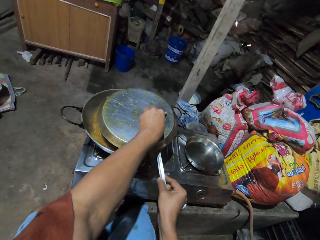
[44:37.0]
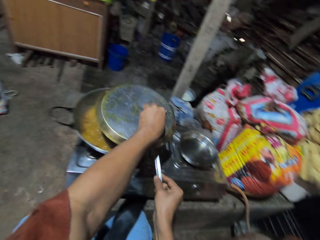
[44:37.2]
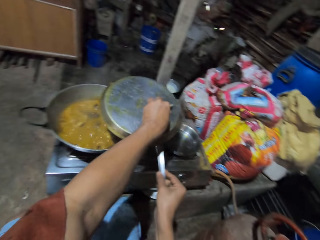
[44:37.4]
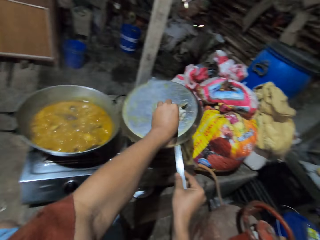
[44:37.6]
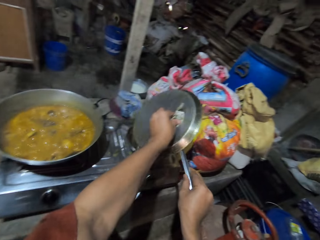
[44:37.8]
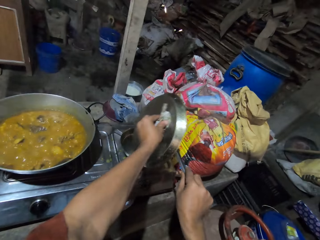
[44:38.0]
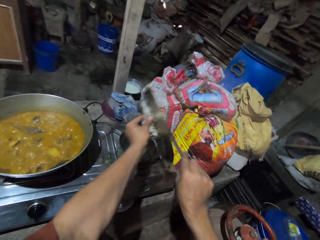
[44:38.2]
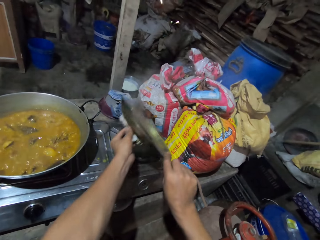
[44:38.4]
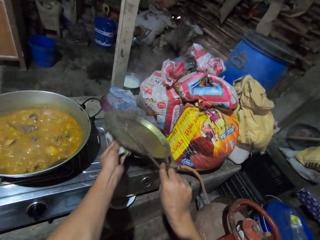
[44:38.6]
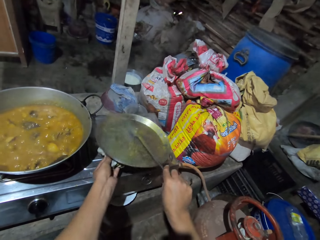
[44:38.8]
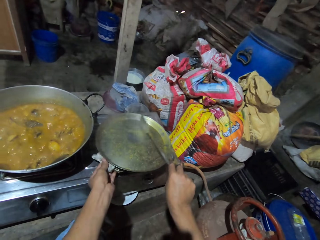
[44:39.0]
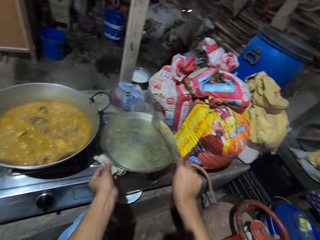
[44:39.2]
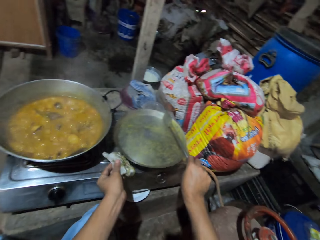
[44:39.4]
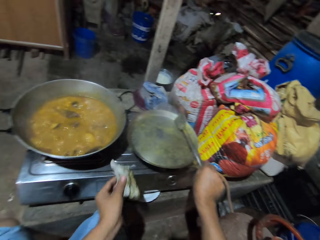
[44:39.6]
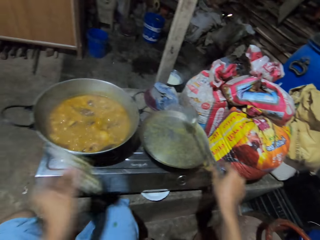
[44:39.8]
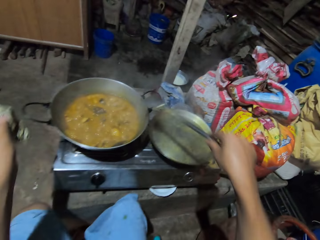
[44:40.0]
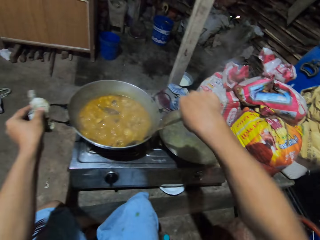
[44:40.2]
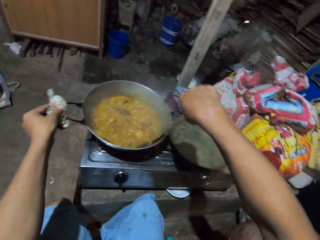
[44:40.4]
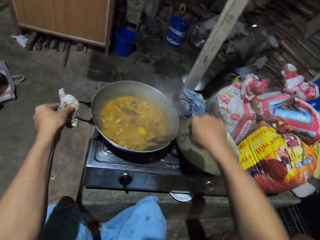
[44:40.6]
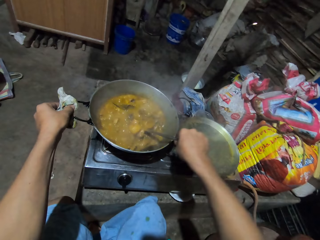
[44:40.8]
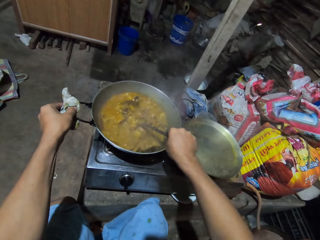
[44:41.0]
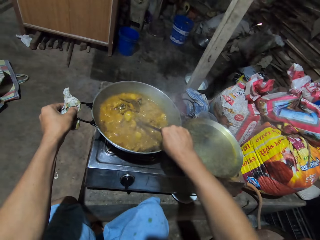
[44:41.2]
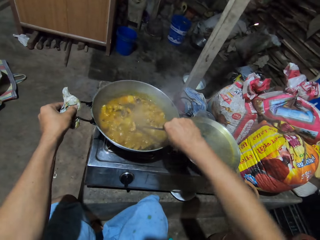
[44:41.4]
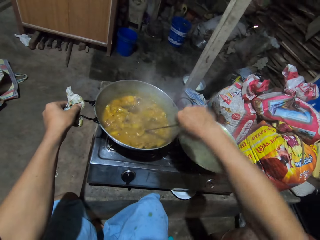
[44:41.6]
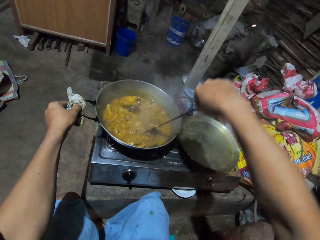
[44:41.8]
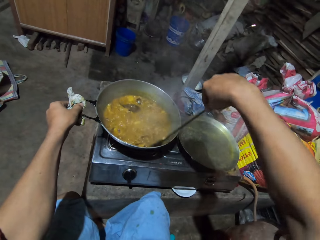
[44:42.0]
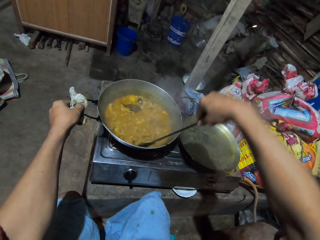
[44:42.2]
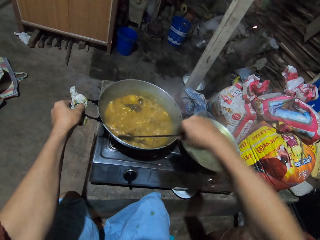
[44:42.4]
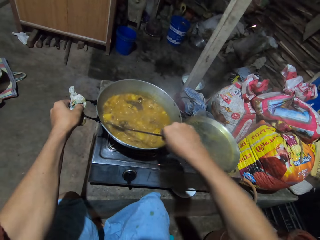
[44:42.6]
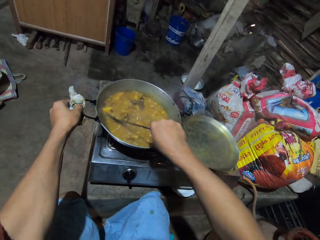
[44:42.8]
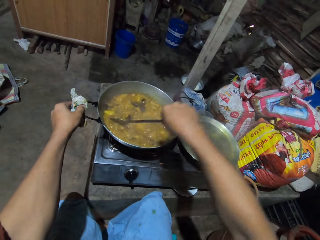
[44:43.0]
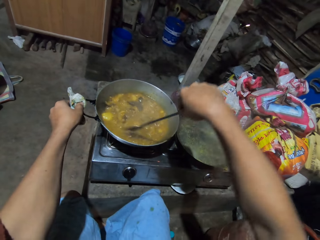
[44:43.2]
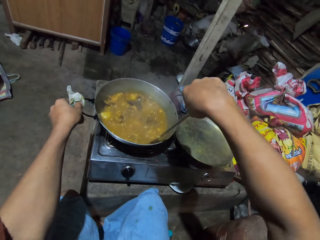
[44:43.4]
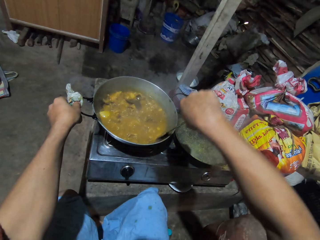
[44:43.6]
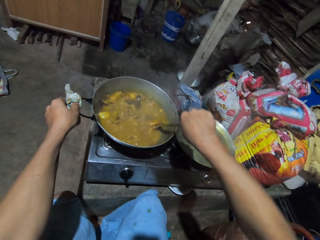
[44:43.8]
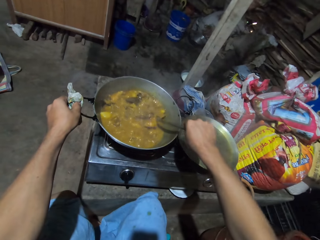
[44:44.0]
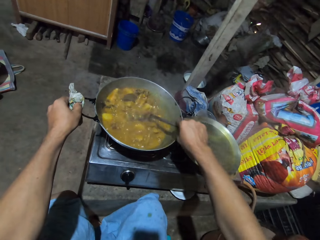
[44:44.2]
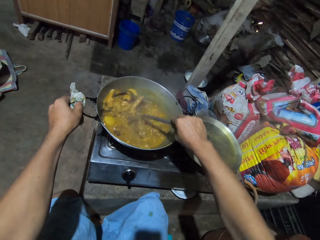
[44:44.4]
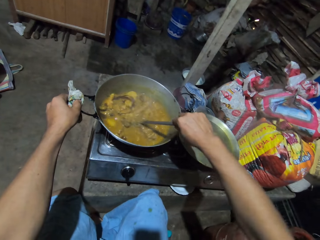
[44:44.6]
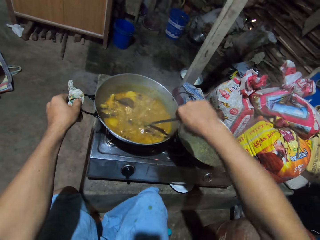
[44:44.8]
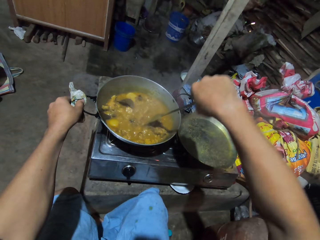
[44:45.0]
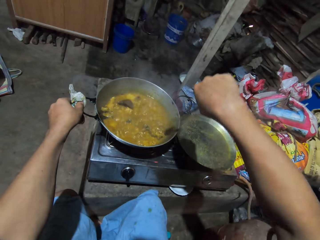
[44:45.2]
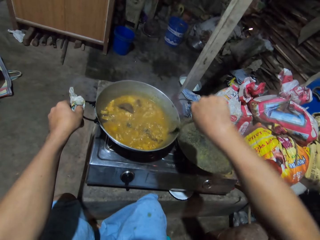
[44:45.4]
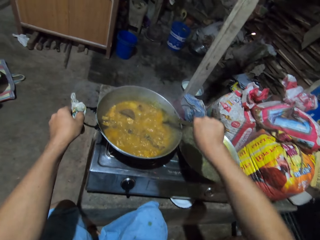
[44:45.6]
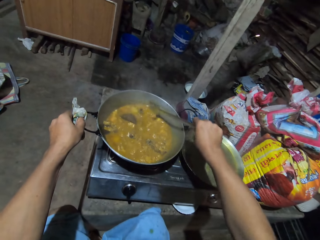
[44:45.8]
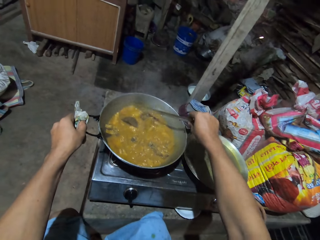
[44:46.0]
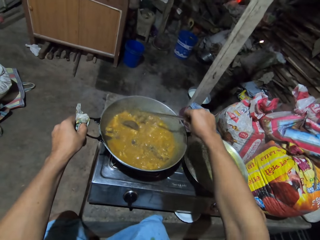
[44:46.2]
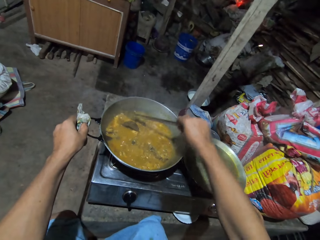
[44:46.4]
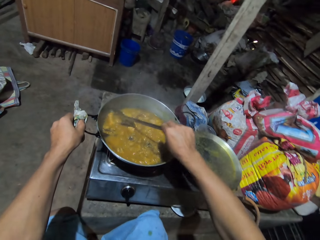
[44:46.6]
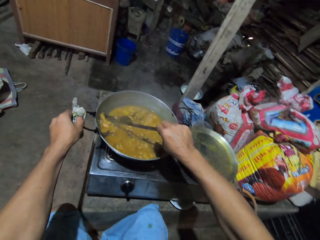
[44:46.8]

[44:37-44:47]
The camera wearer places the lid on the stainless plate on the cooking gas. They turn the food with a skimmer.

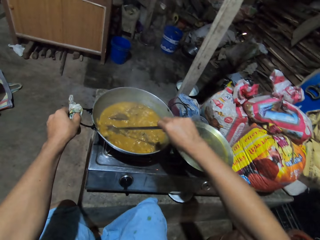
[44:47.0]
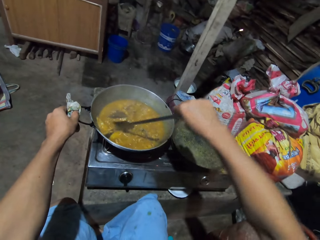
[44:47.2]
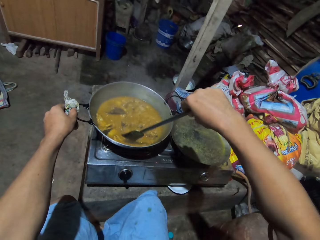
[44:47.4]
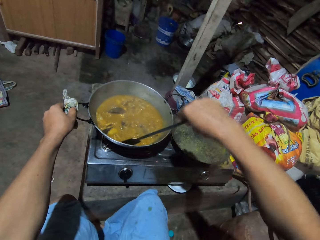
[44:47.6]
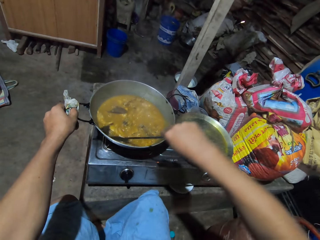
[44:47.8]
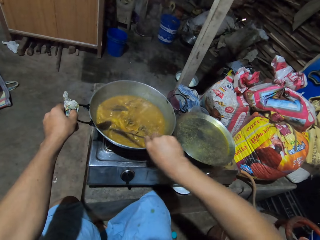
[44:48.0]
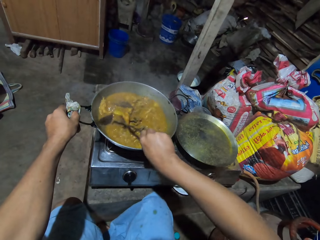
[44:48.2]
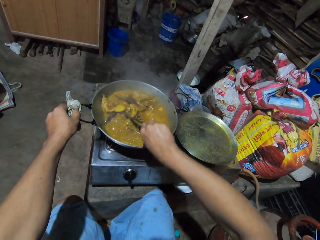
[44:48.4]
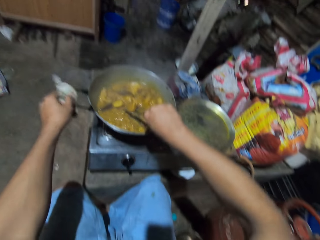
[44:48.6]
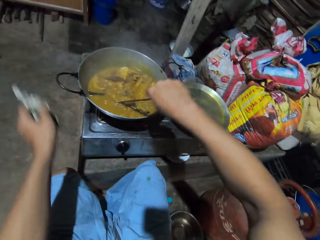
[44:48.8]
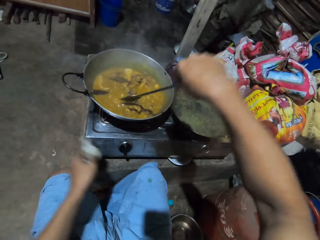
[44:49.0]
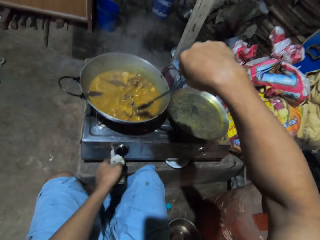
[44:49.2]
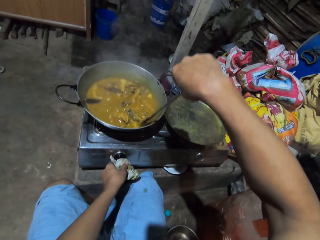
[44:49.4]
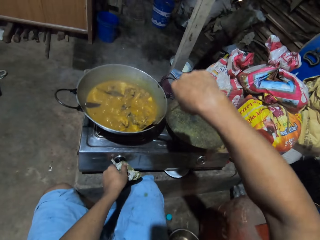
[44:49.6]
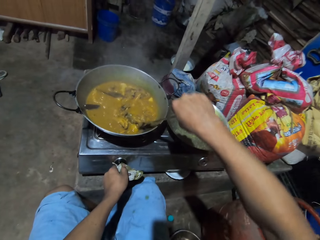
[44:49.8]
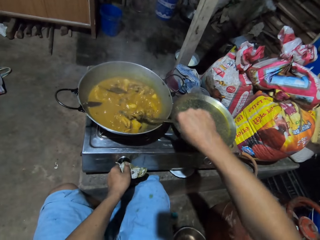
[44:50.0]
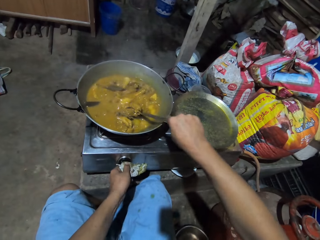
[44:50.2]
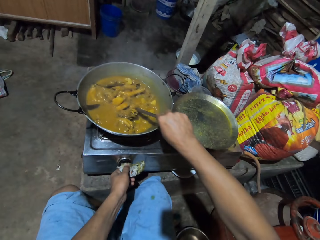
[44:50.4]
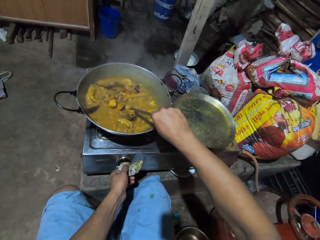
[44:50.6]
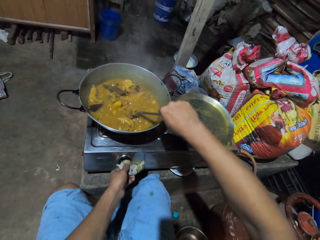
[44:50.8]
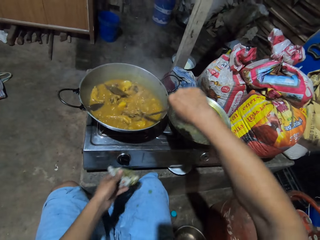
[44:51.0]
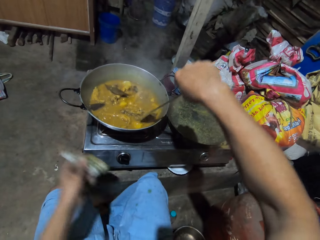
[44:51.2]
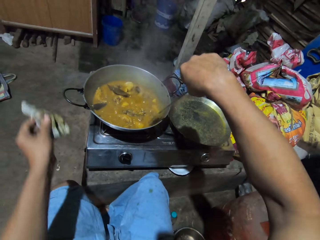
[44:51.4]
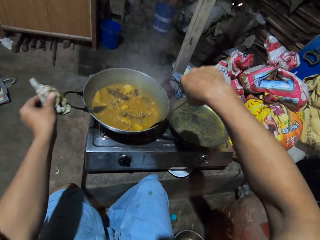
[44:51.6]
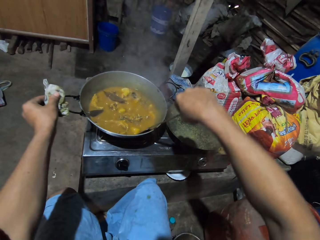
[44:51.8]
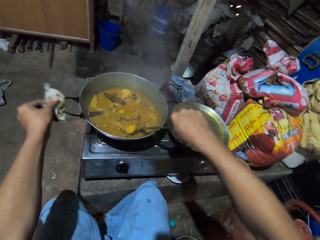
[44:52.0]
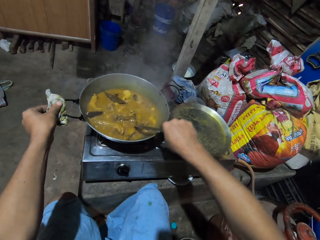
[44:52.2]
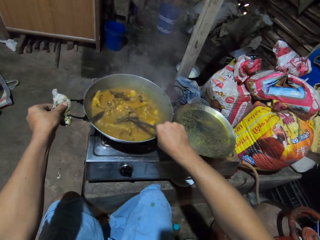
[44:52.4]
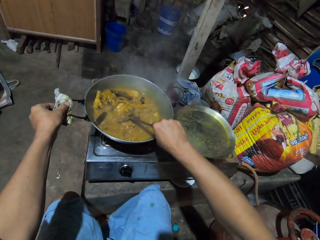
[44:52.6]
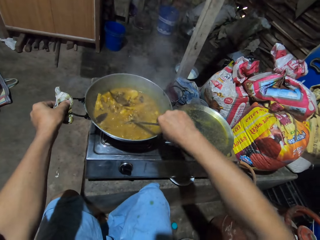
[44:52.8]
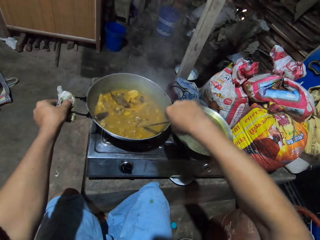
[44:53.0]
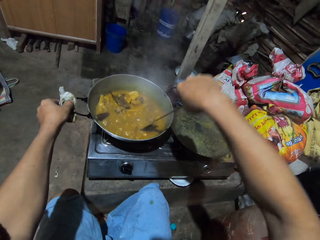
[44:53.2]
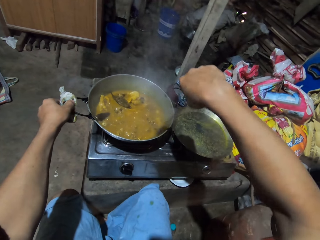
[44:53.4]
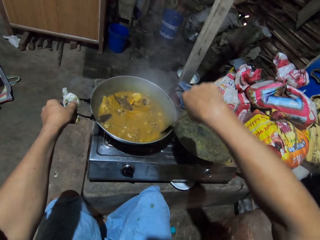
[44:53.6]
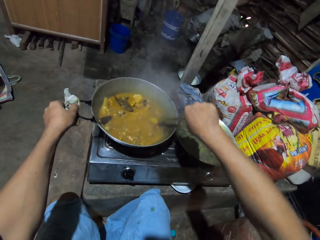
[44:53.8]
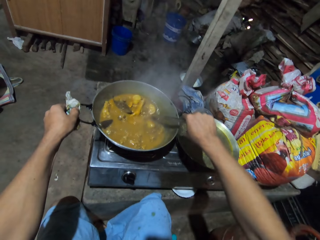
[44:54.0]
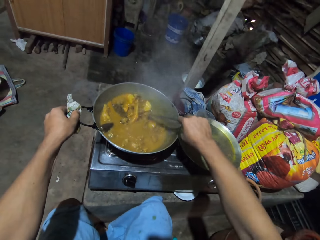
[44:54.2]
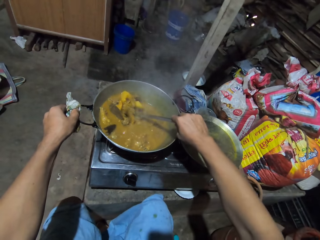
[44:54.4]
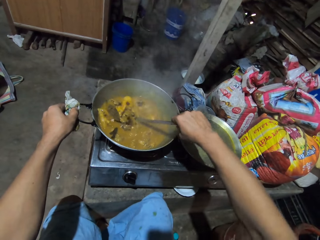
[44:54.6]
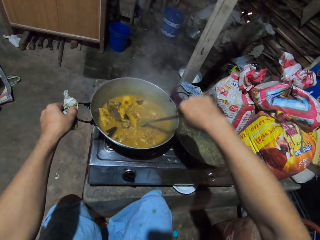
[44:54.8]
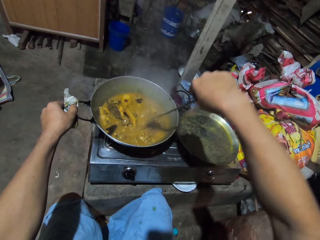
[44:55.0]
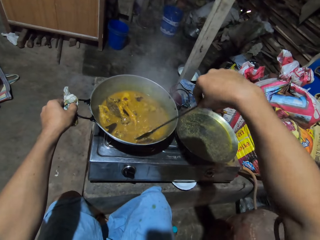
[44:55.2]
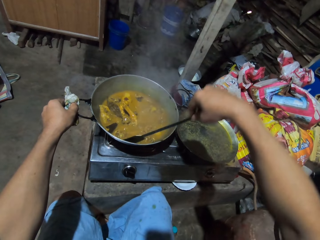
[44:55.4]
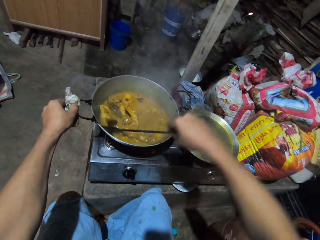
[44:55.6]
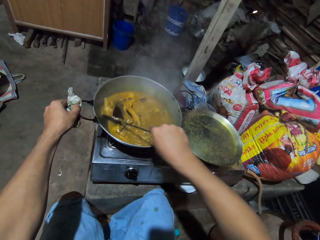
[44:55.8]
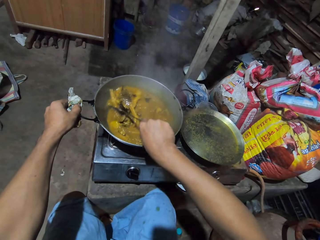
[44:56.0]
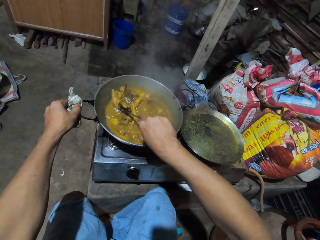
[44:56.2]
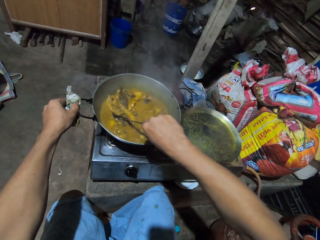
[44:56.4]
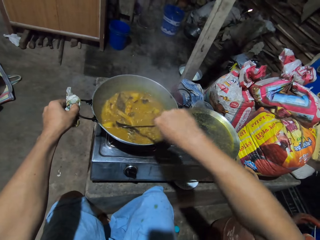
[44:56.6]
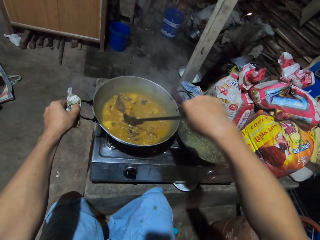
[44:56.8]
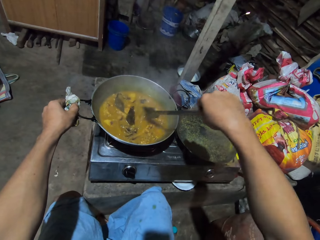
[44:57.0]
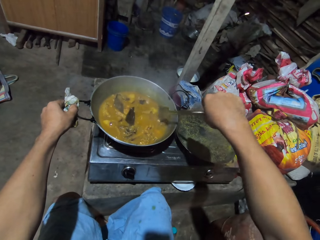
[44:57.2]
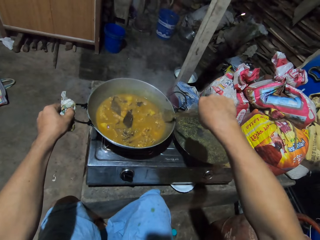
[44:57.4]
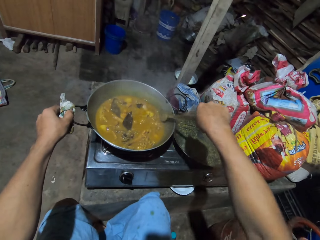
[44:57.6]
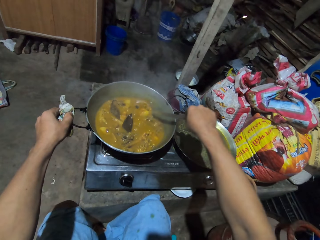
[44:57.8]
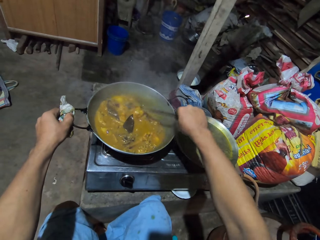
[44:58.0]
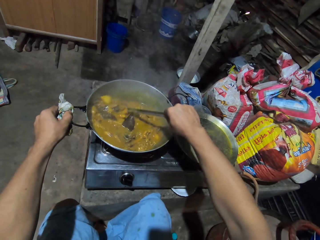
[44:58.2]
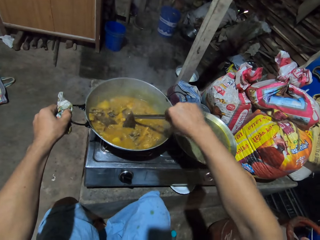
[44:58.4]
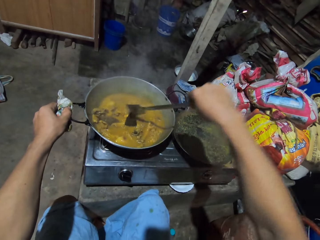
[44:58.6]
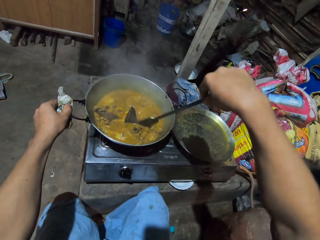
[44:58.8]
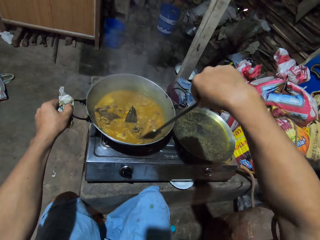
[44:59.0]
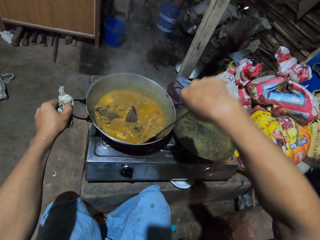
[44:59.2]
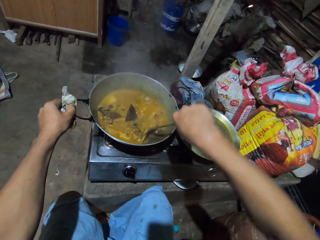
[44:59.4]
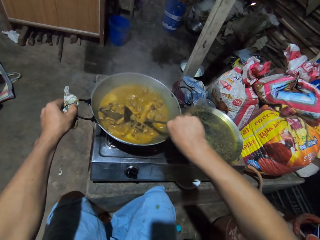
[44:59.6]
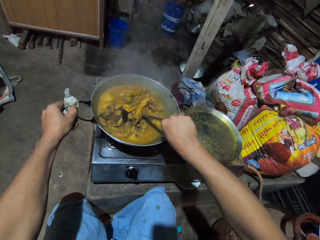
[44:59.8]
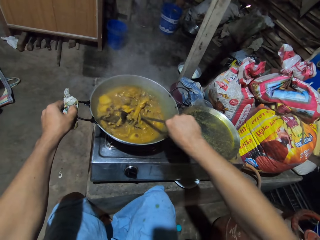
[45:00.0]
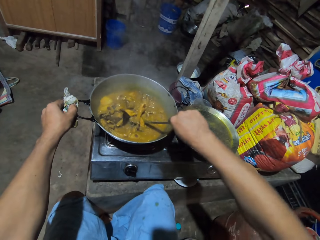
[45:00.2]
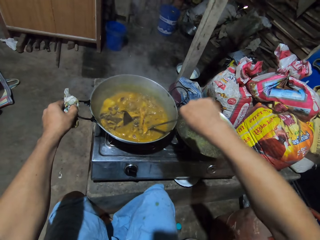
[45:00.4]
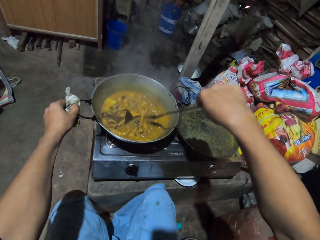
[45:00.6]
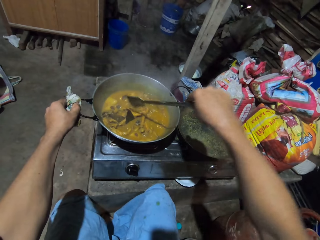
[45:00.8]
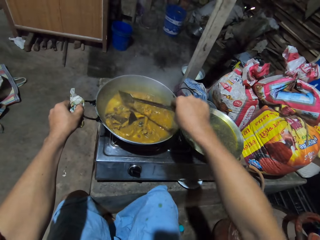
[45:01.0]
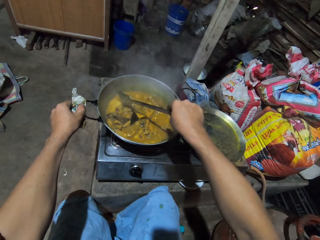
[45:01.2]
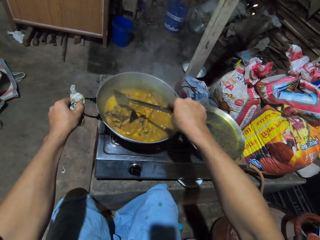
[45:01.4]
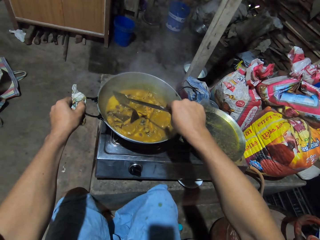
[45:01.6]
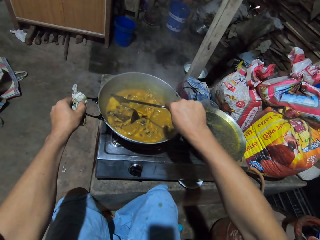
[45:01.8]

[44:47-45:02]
The camera wearer adjusts the hand from the cooking pot. They turn the food with the skimmer. They adjust the gas cooker knob. They adjust the hand from the gas cooker knob. They turn the food with the skimmer. They hold the cooking pot holders. They turn the food with the skimmer.
